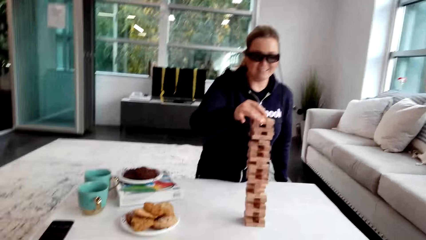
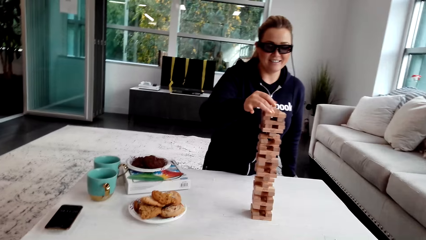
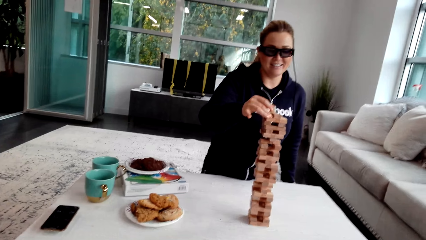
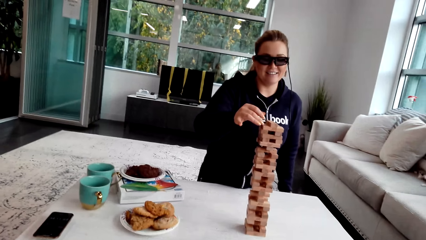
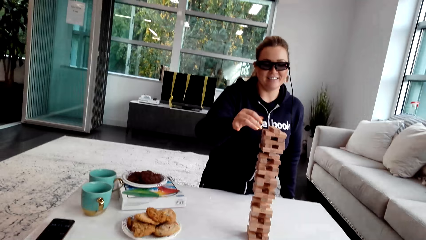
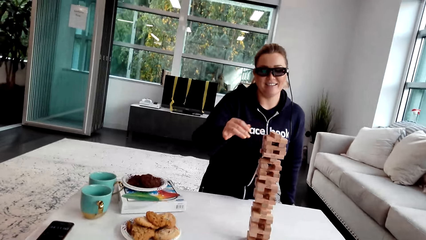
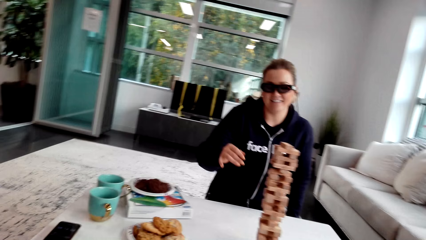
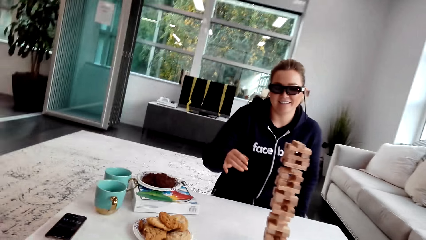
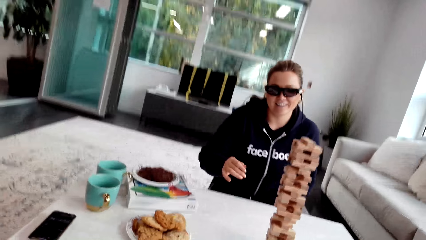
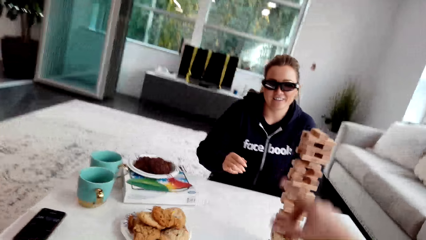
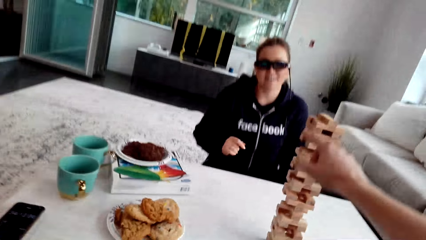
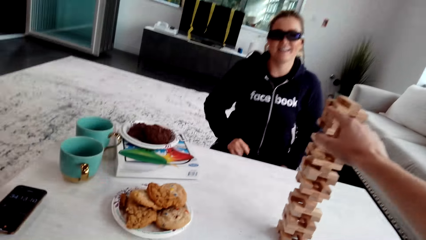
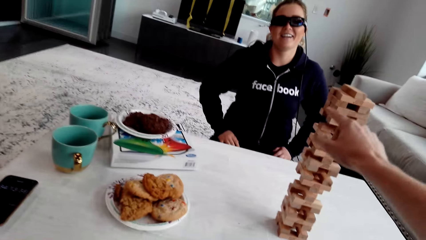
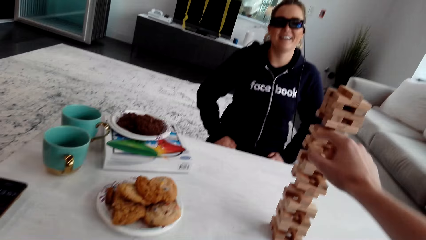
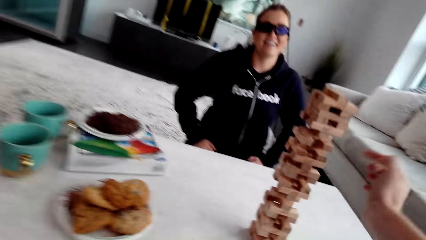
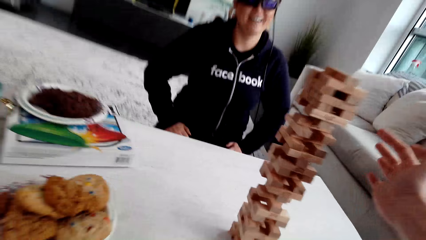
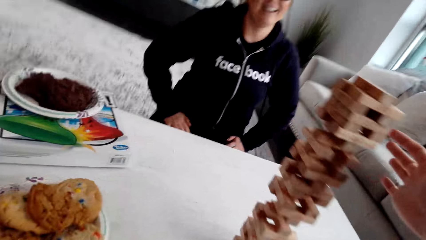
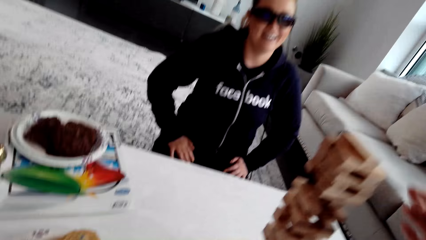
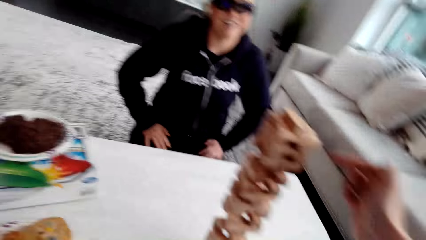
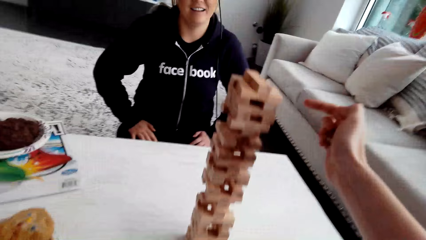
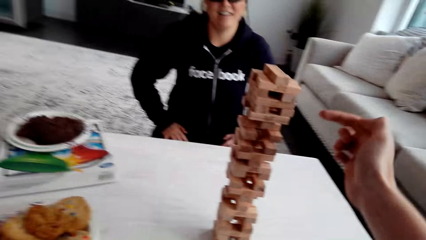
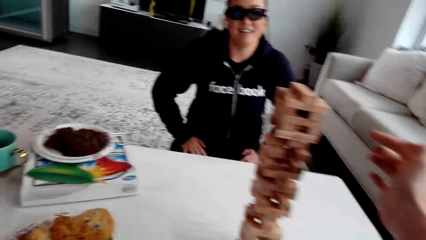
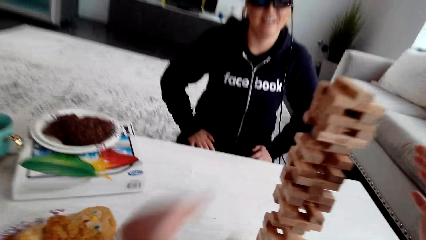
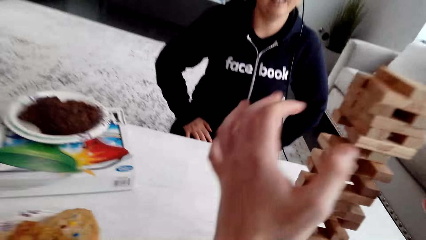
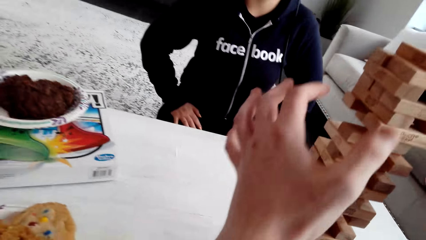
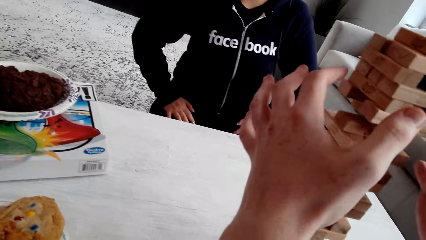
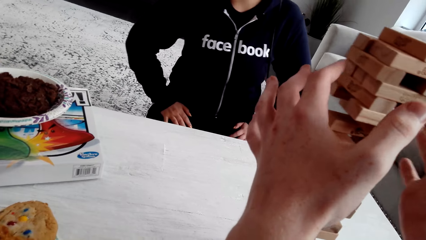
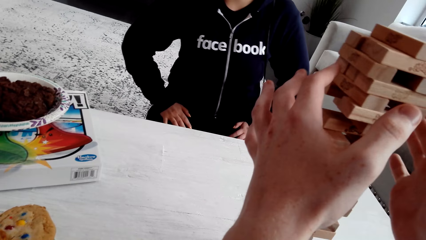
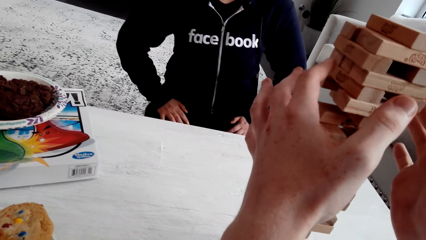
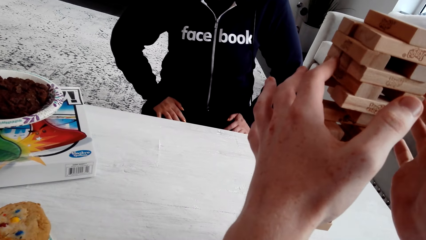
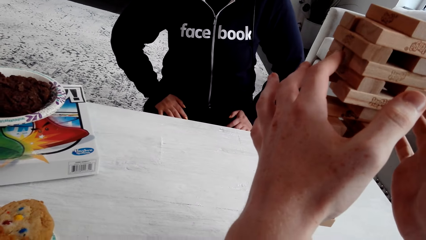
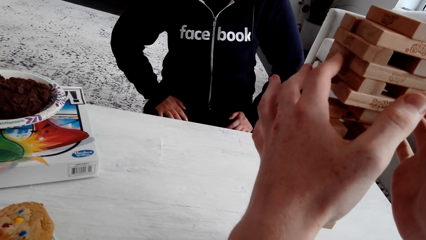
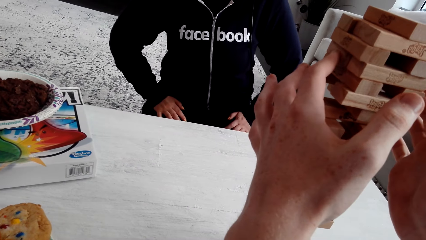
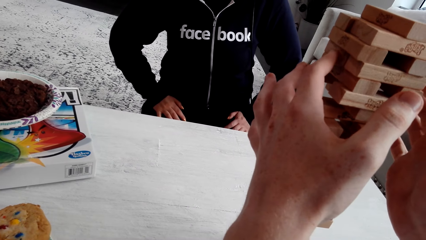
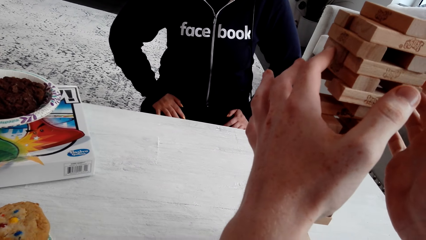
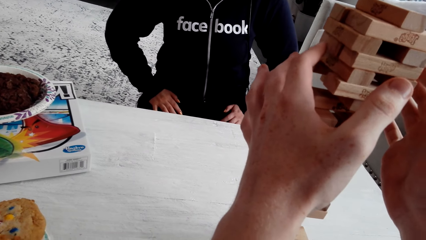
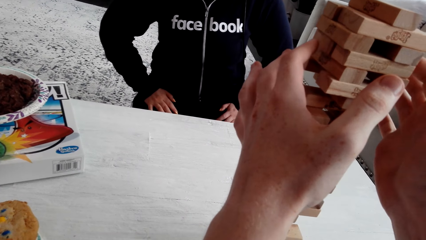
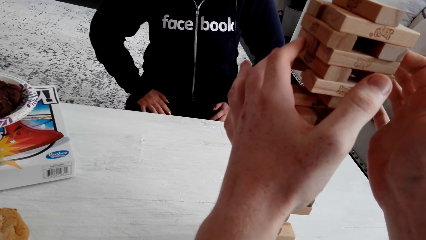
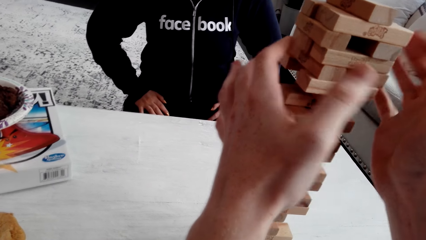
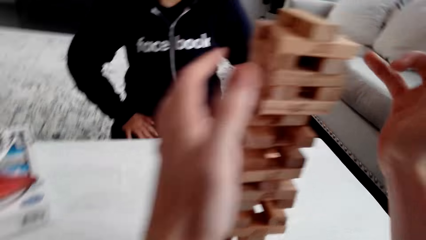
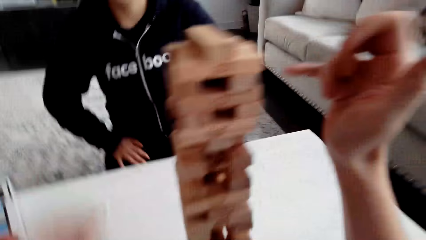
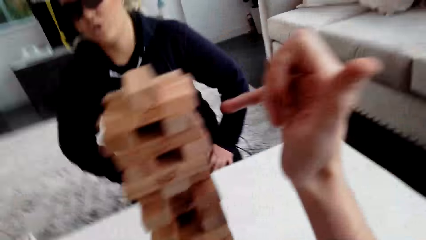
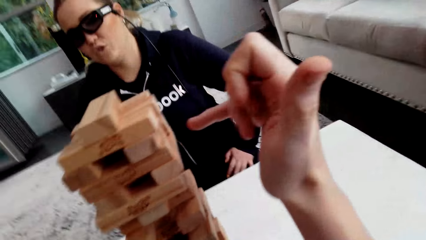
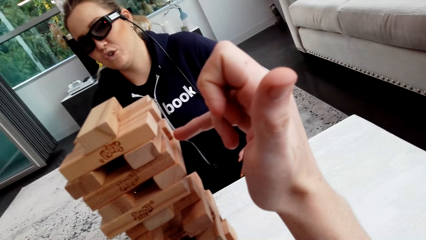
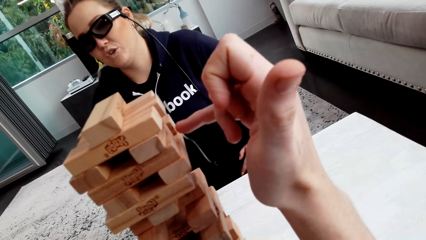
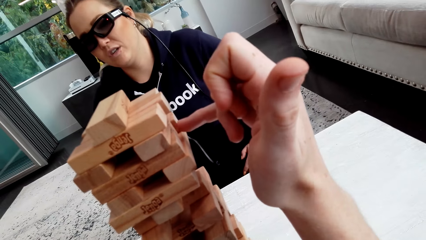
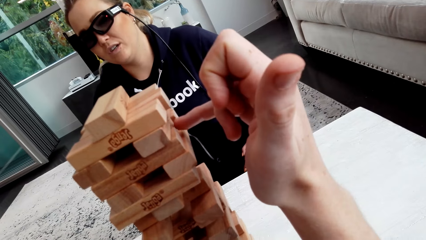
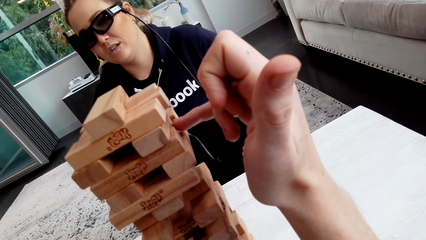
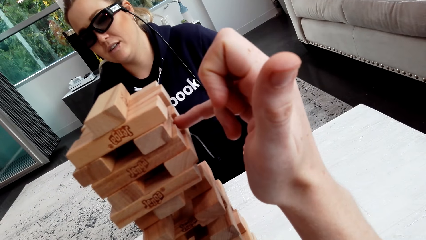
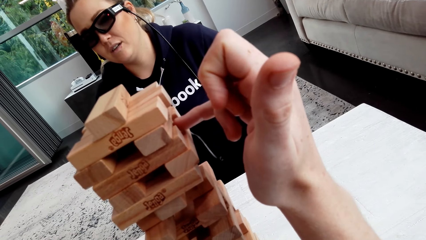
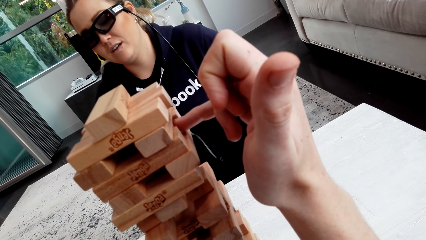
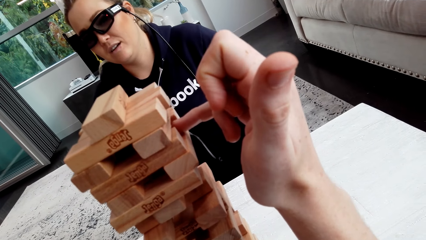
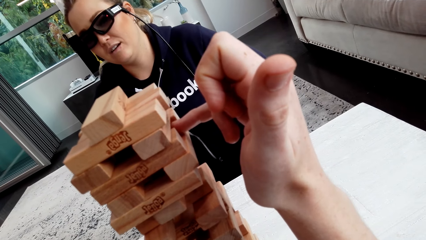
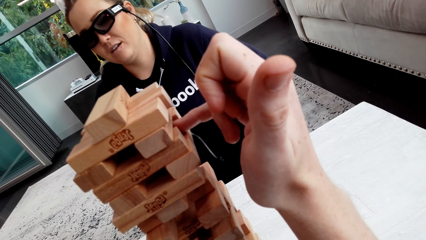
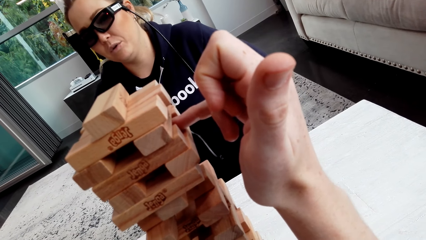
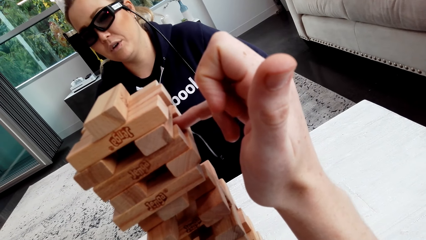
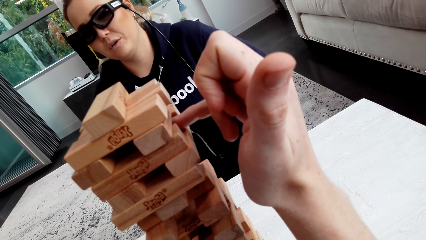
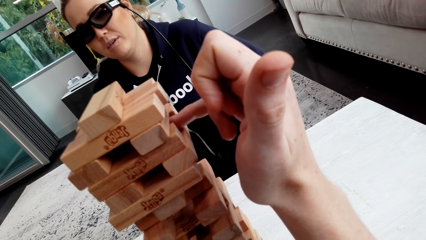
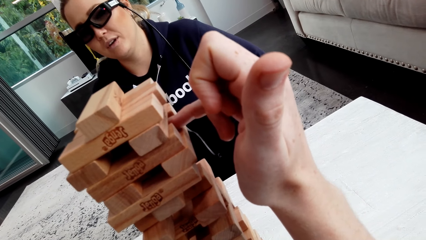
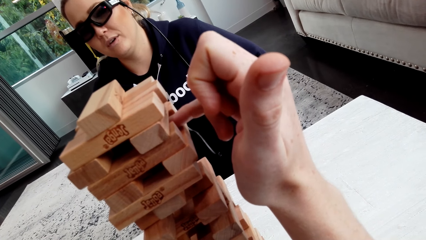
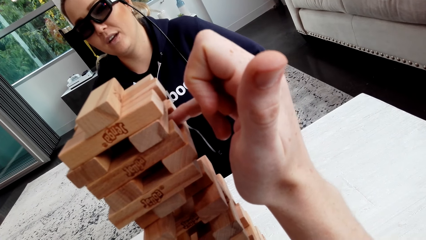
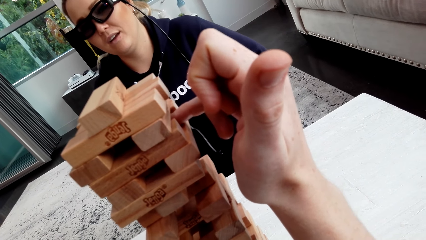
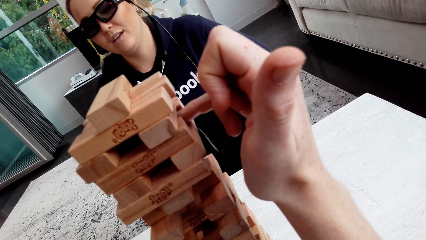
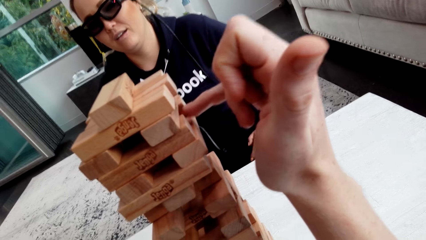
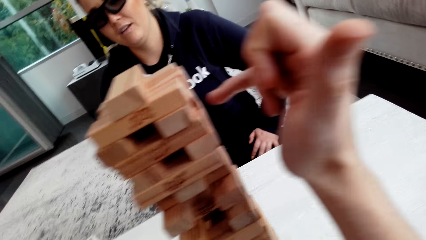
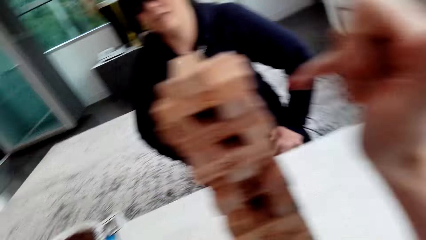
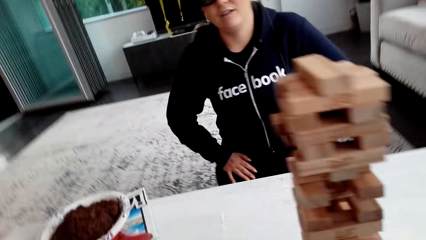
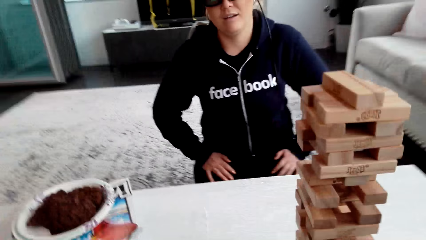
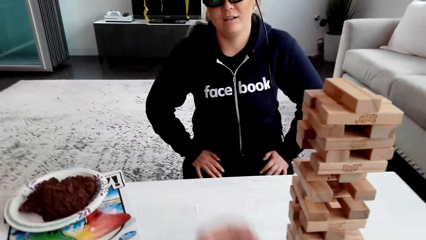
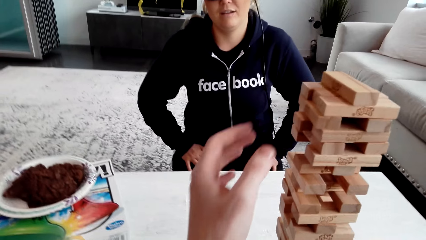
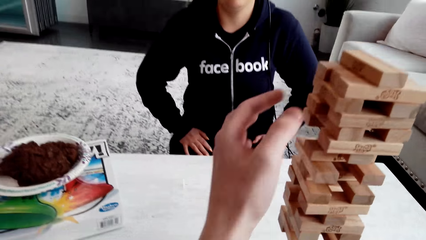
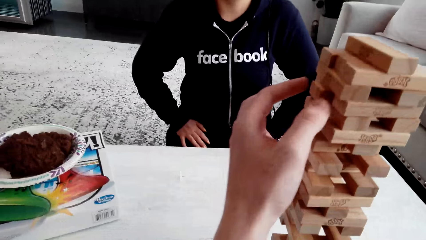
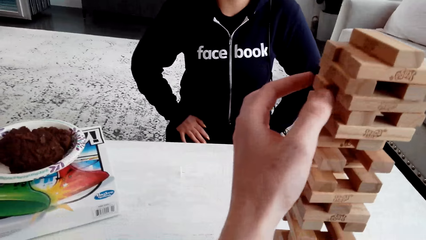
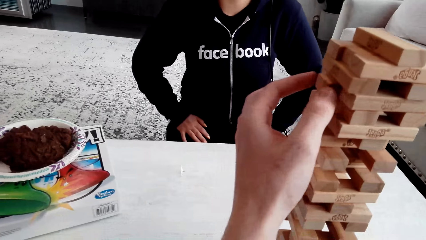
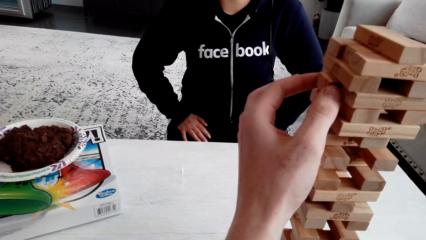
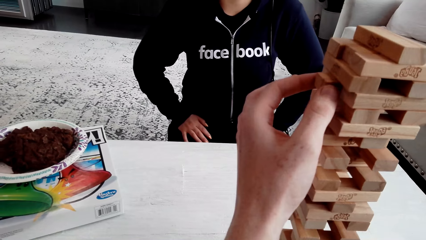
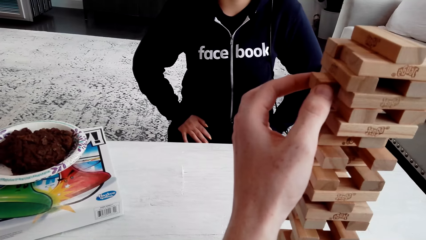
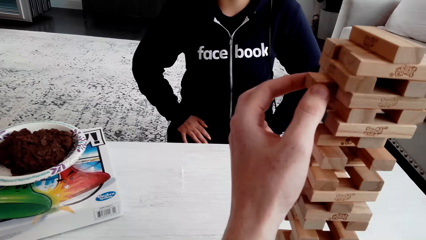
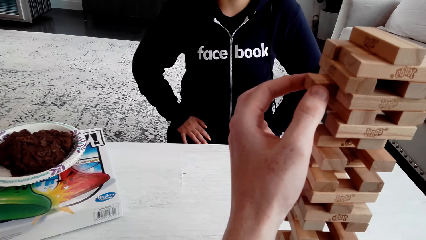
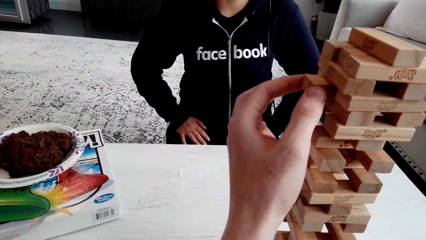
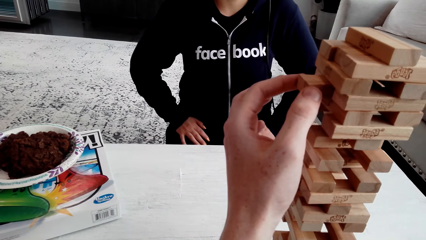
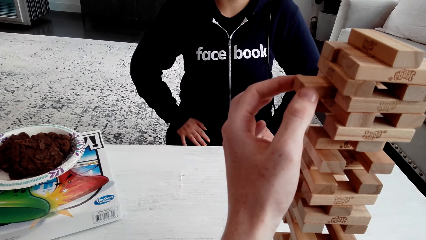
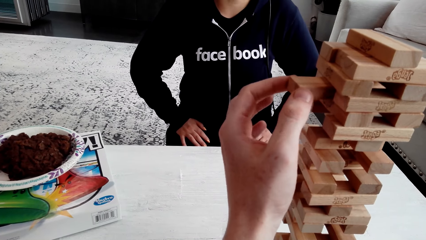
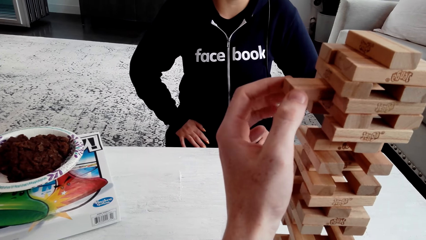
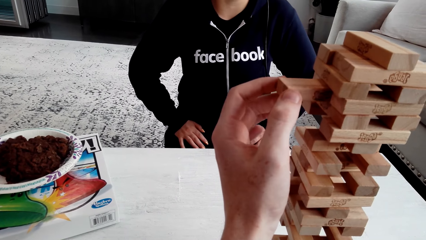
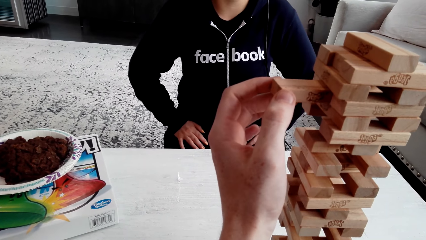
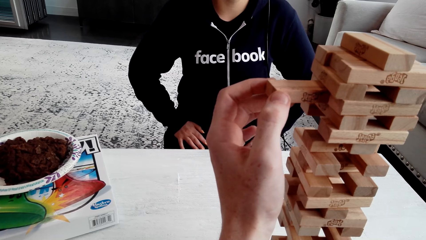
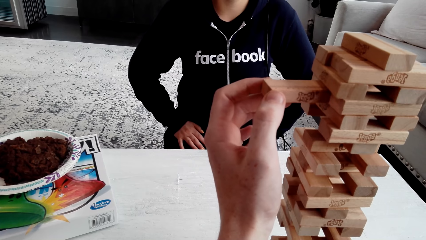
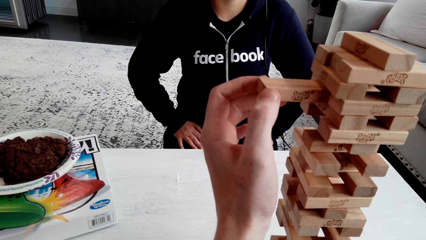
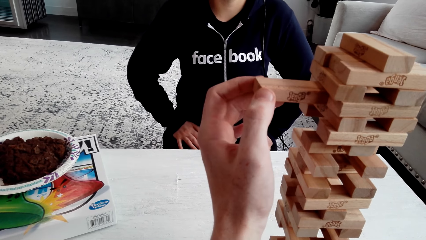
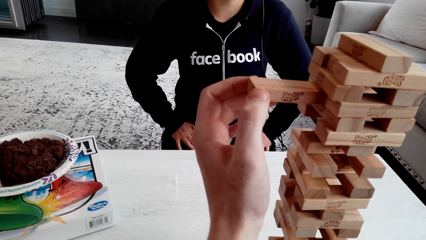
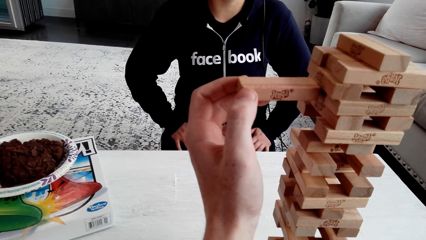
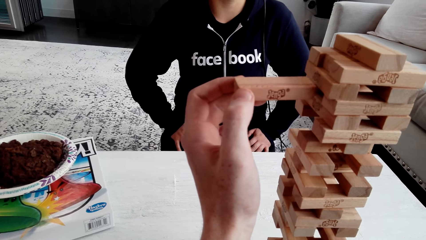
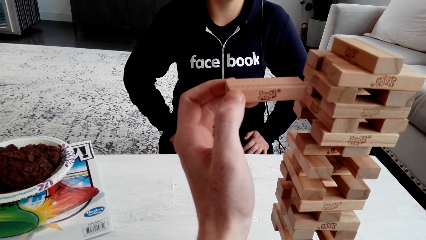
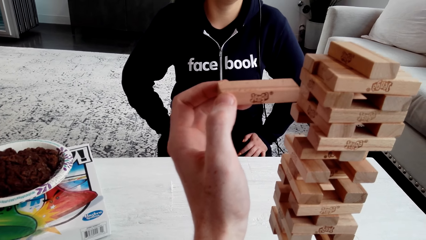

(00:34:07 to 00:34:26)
A woman puts the wooden jenga piece on the top of the jenga with both her hands. The camera wearer talks to the woman. He plays the jenga, talks to the woman, and removes a piece of the jenga block. The woman talks to the camera wearer. The camera wearer talks to the woman. He removes the wooden jenga piece with his left hand. The woman laughs. She laughs again.
